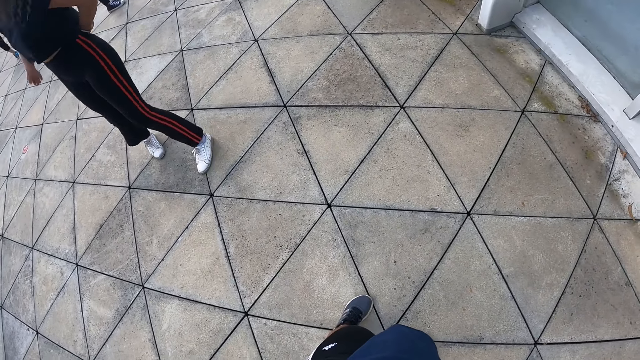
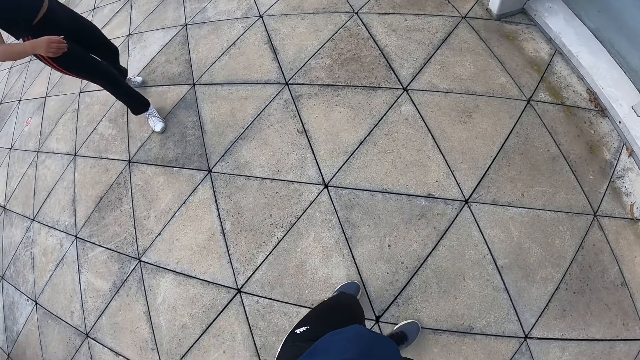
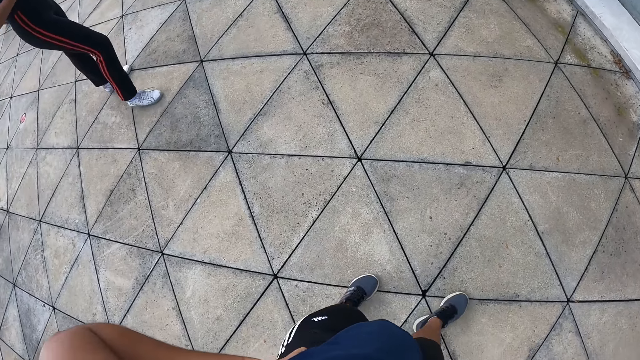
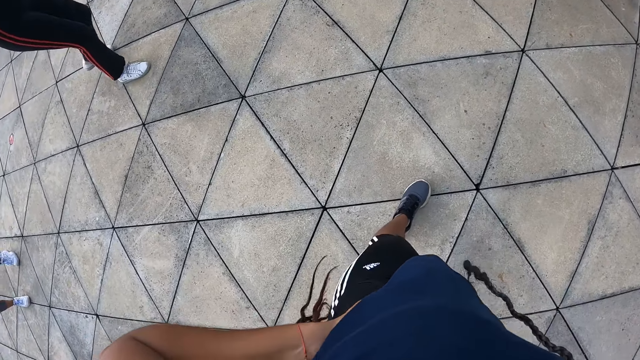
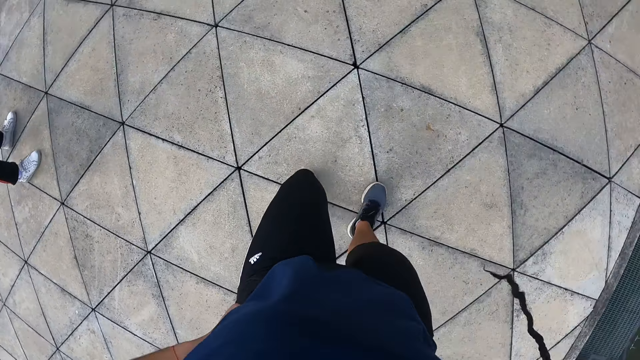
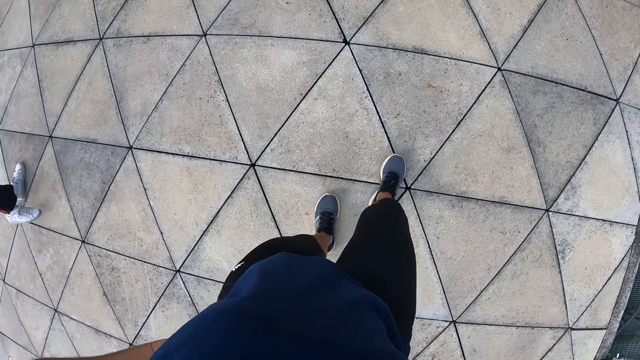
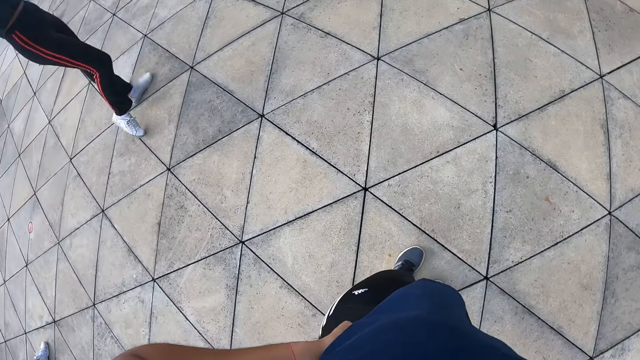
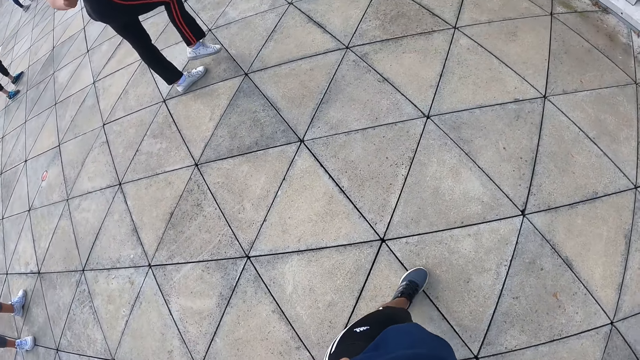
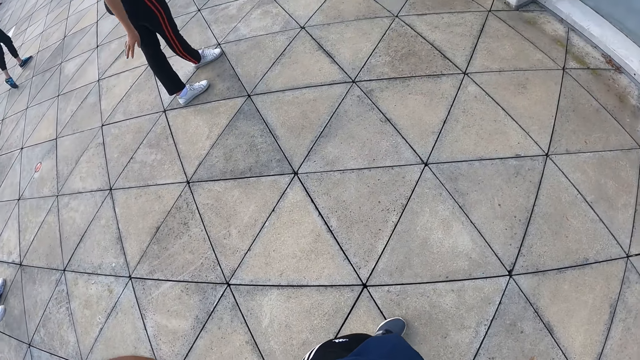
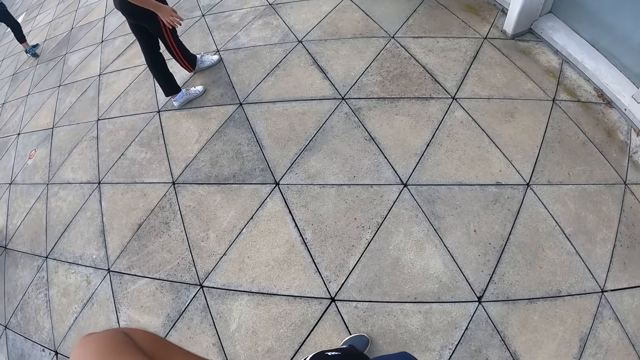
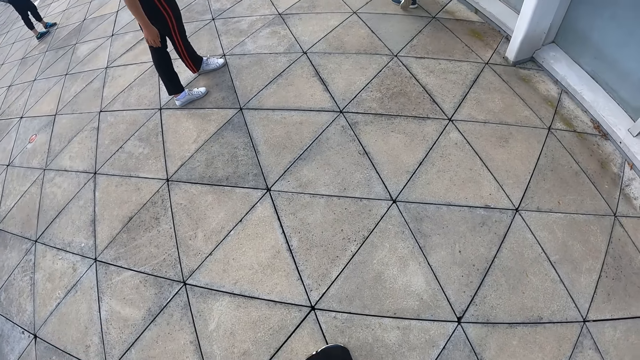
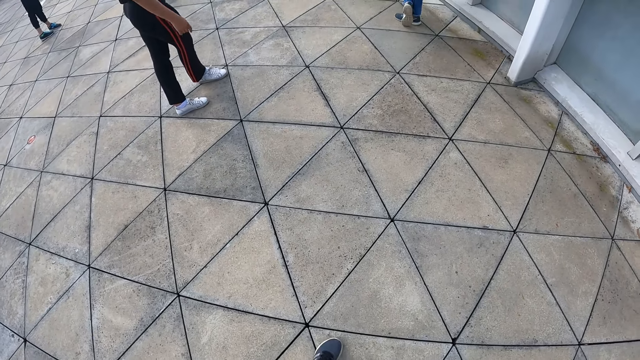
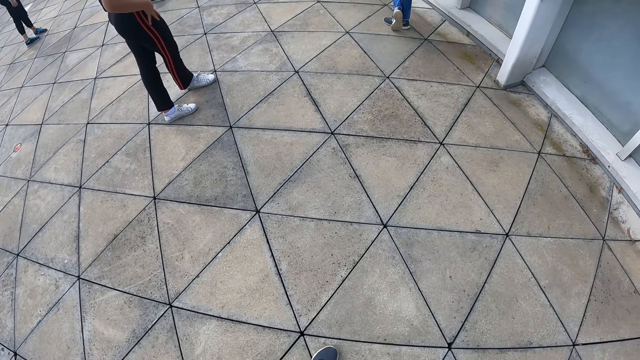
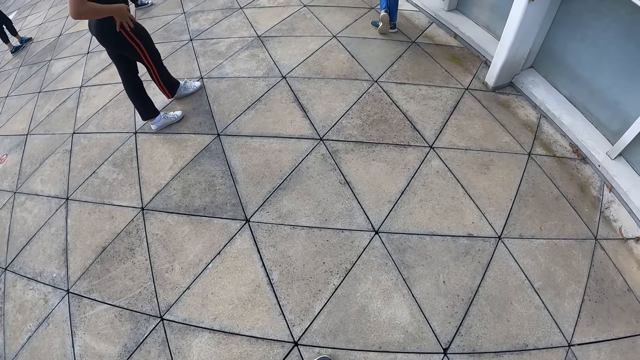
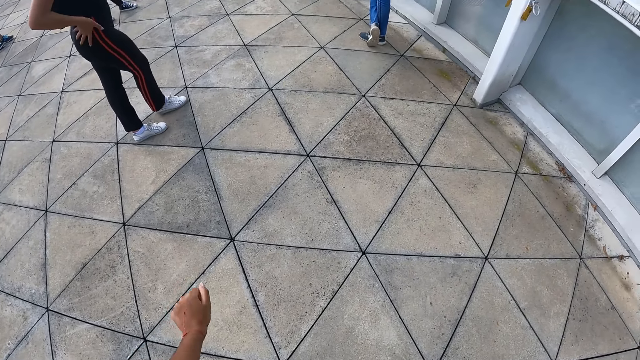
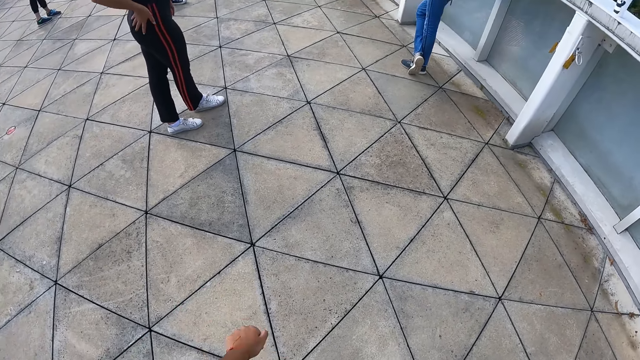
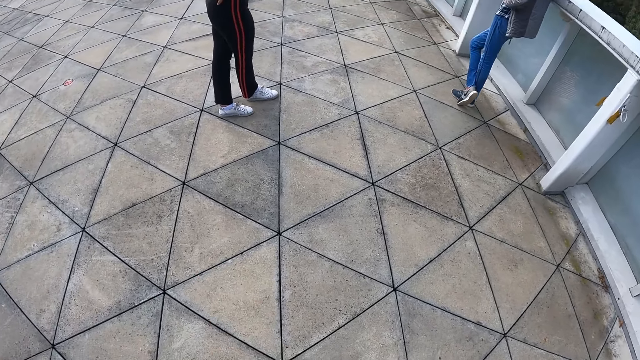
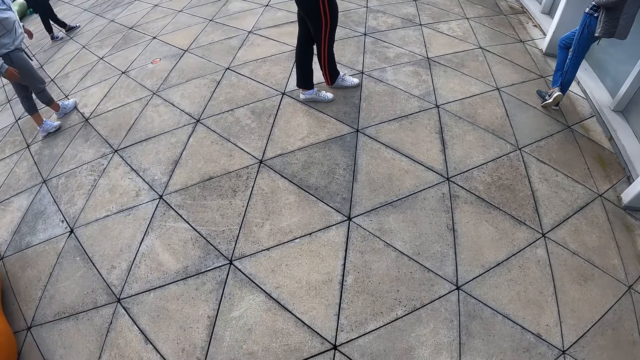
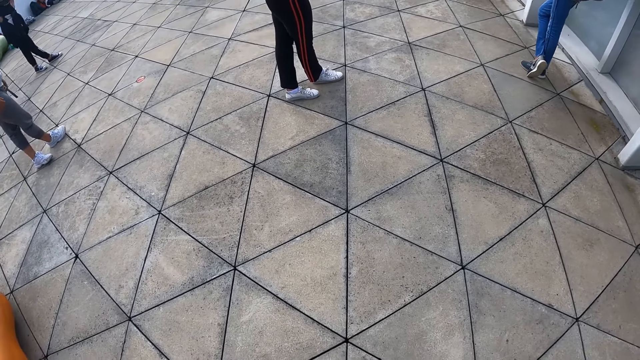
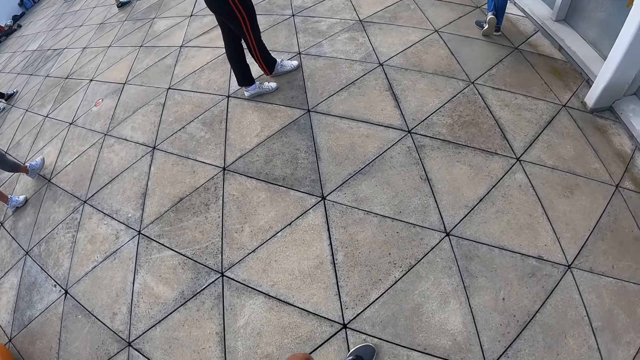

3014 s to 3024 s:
The camera wearer places her left hand on her waist. She steps back. The woman lifts her right leg from the floor. The woman drops her right leg to the floor.

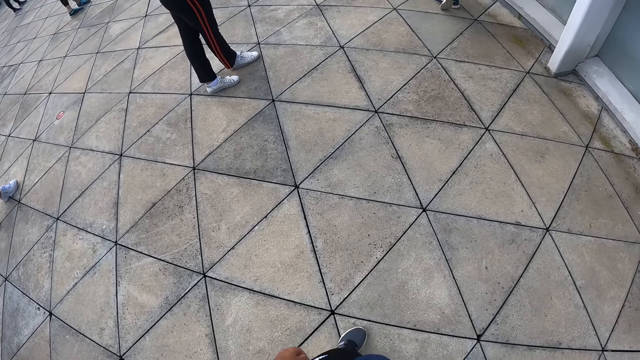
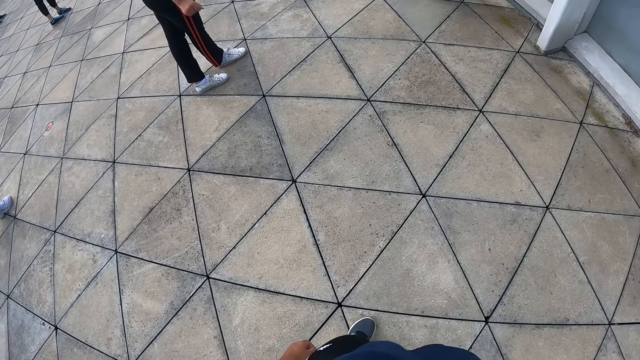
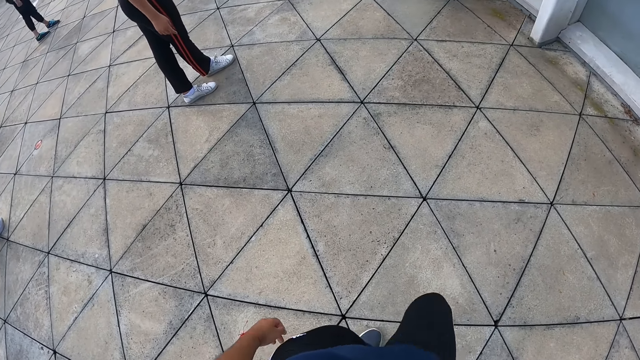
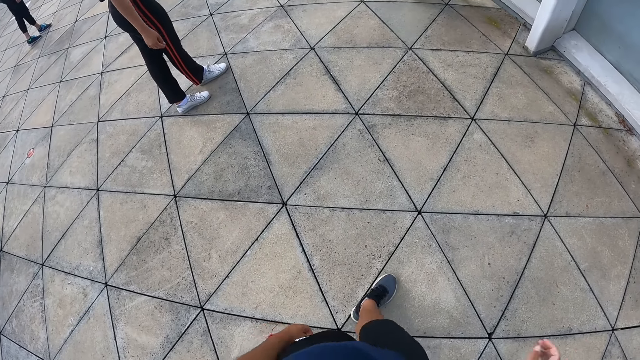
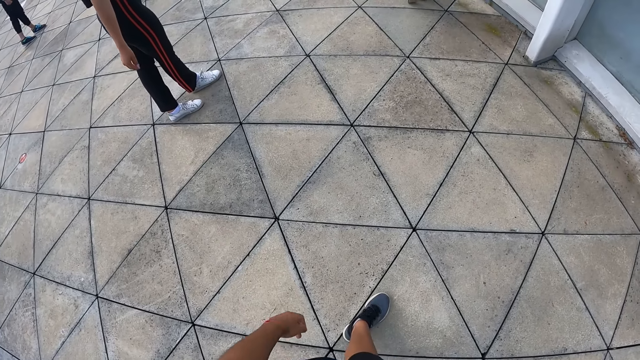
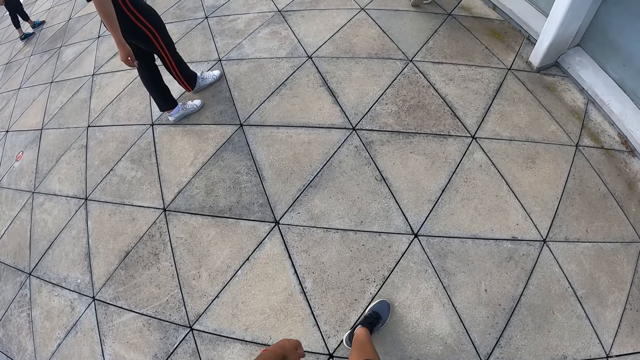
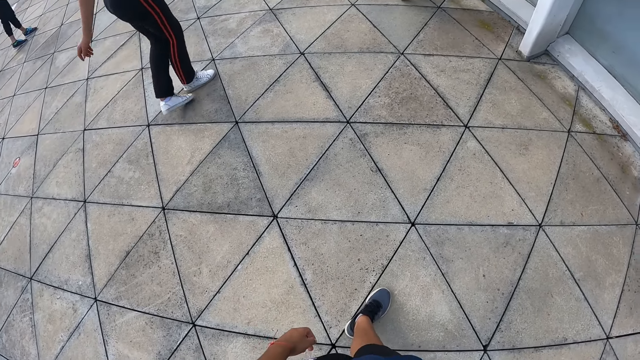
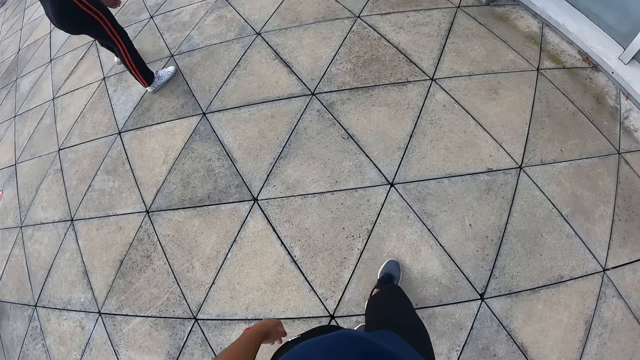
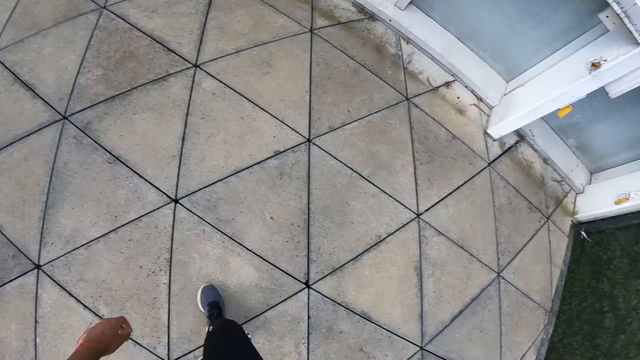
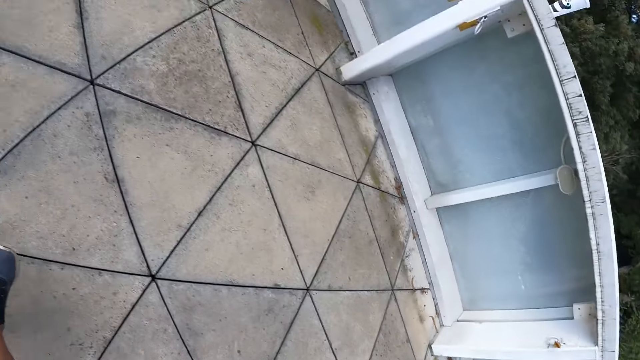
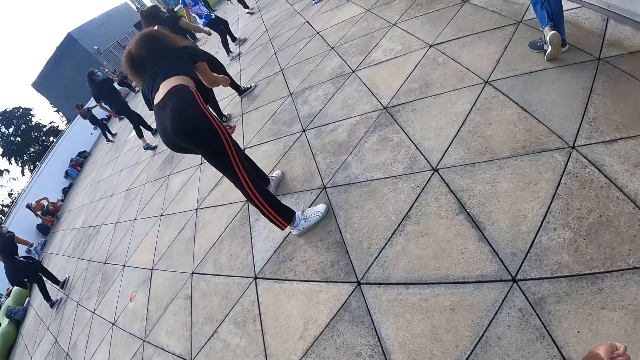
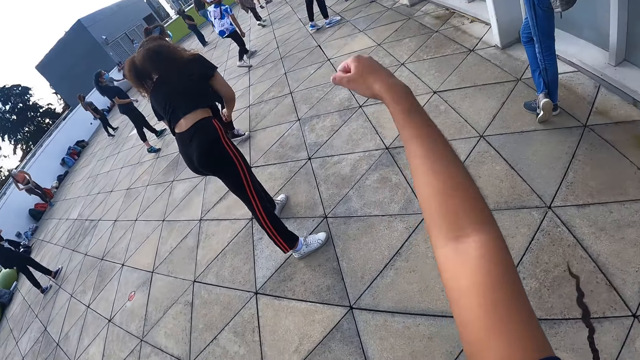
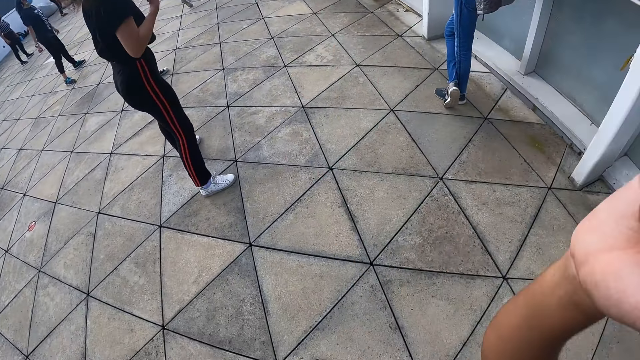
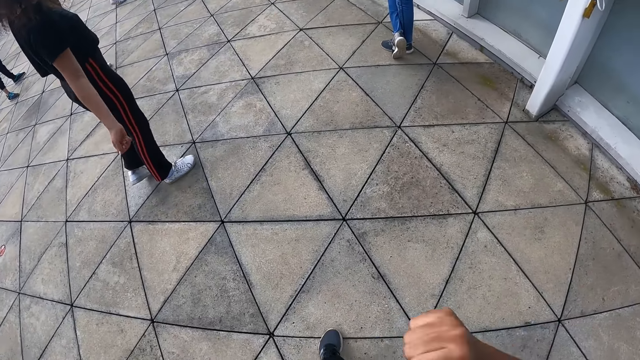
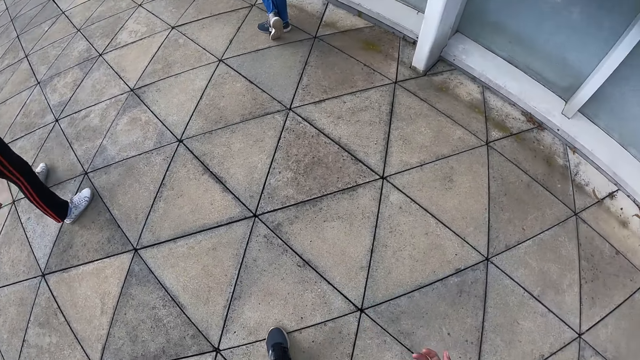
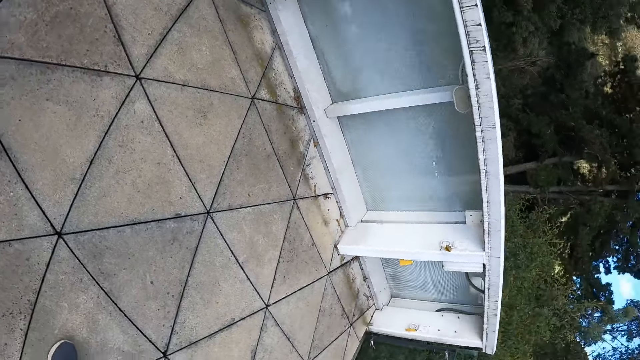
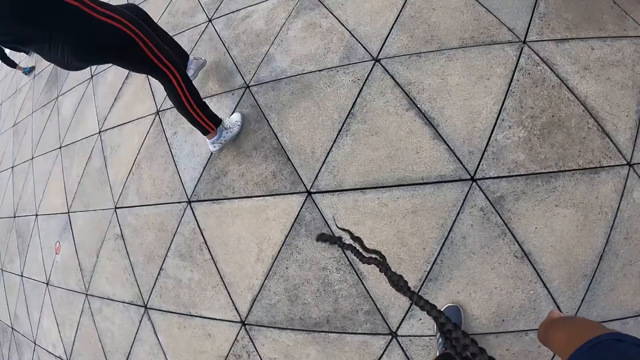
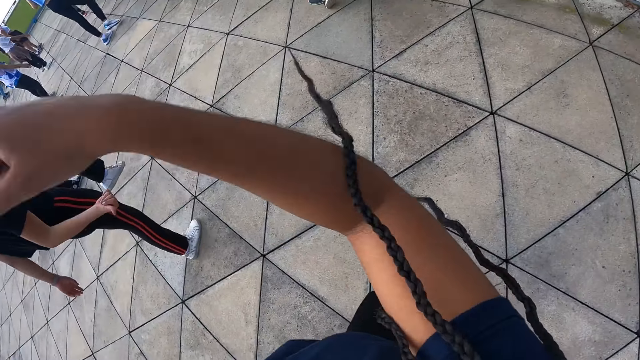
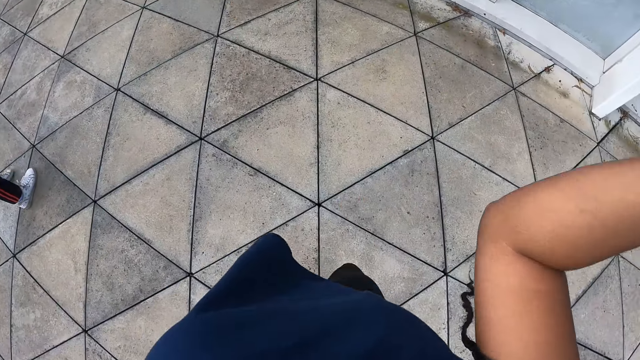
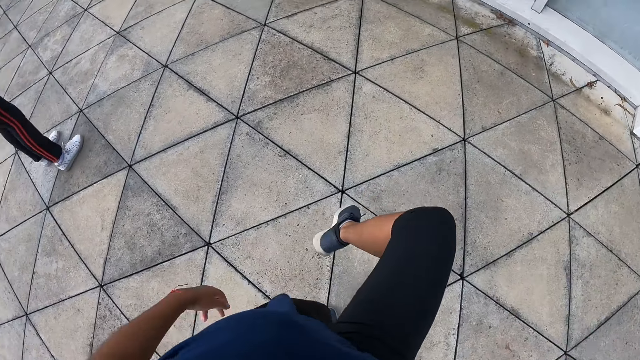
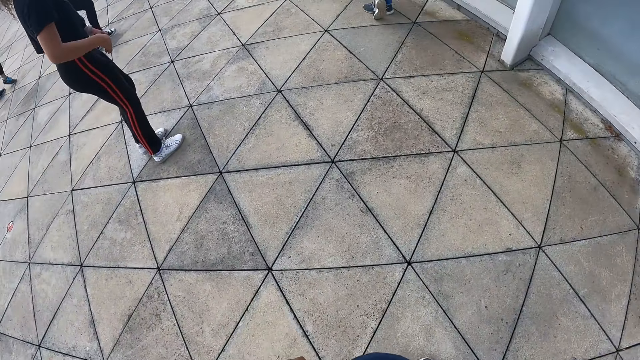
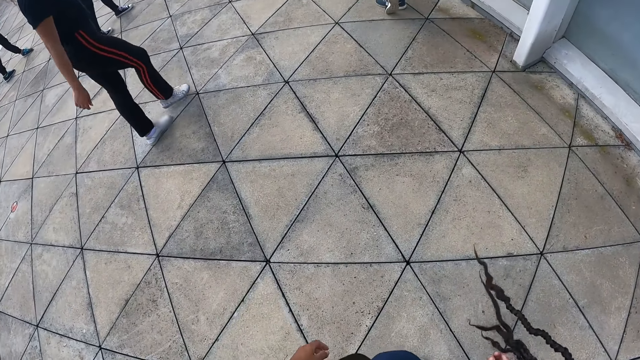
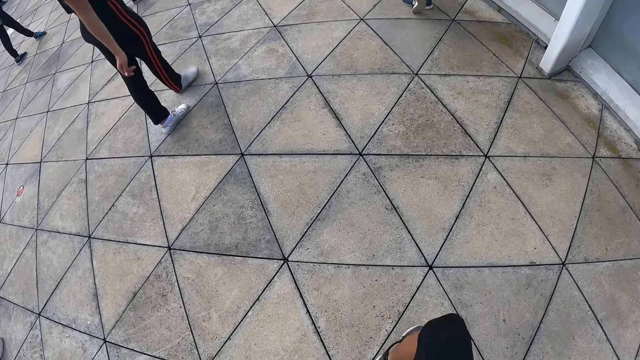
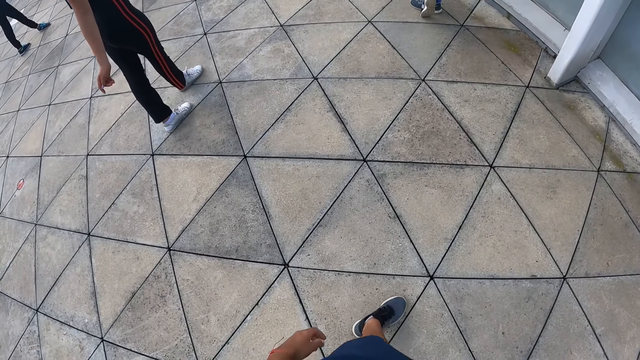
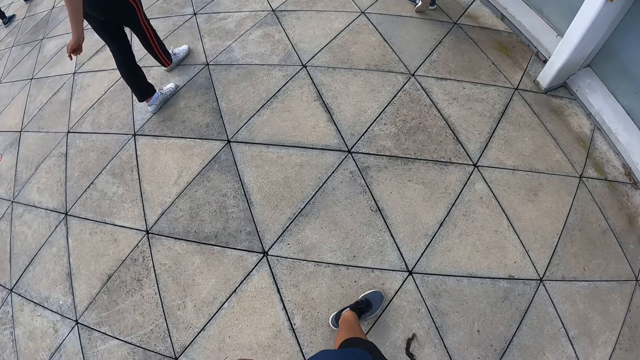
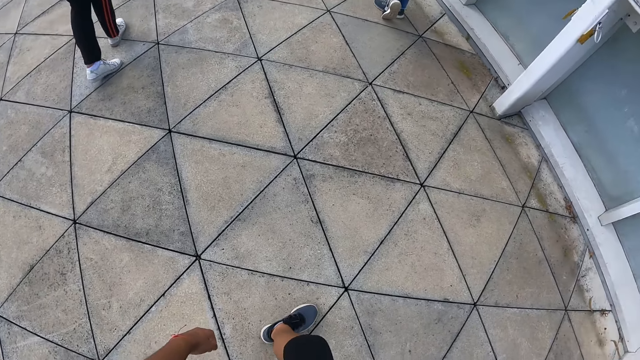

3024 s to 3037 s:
The camera wearer walks. A woman stretches. The camera wearer stretches. She lifts her right leg from the floor. She drops her right leg to the floor.
